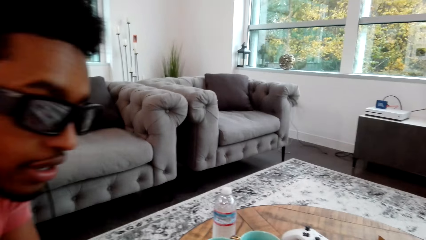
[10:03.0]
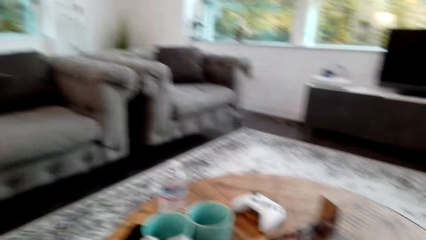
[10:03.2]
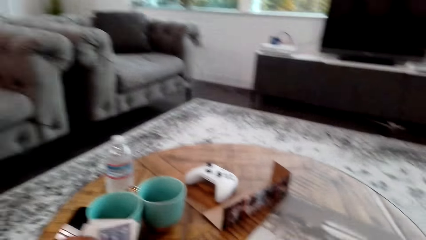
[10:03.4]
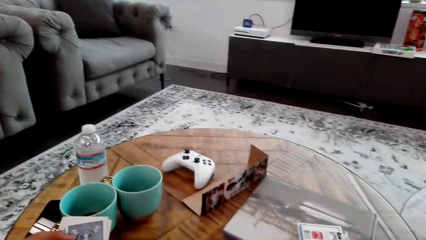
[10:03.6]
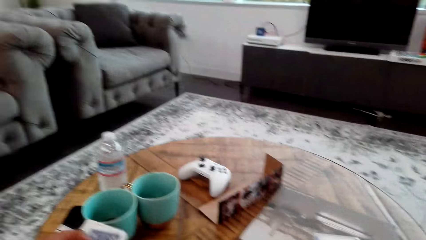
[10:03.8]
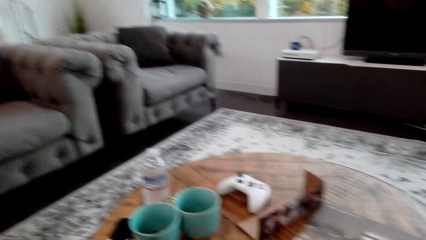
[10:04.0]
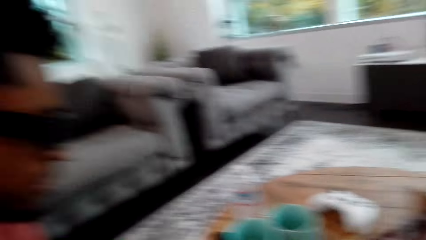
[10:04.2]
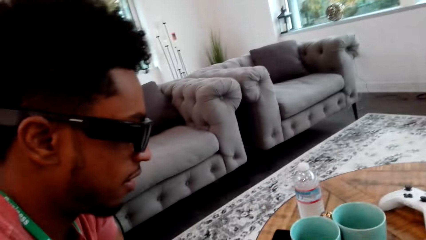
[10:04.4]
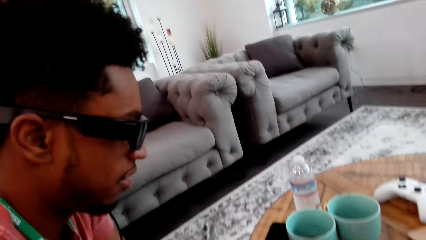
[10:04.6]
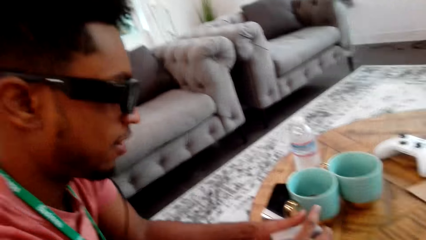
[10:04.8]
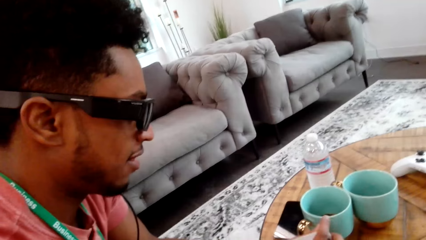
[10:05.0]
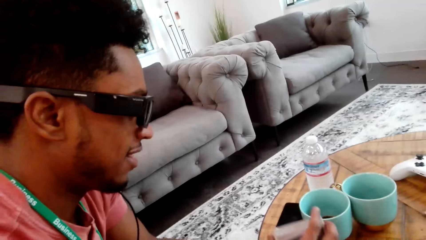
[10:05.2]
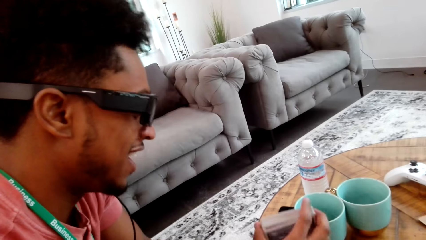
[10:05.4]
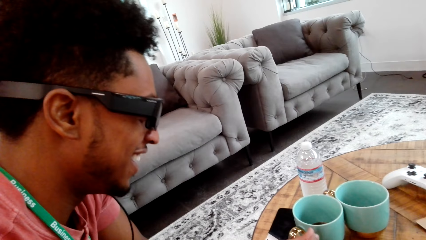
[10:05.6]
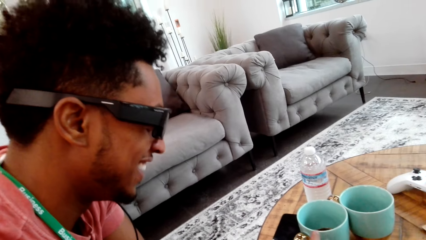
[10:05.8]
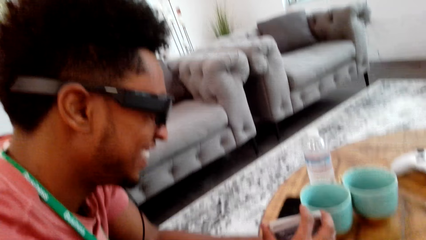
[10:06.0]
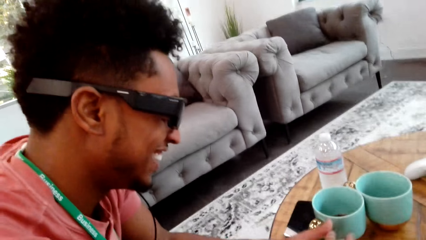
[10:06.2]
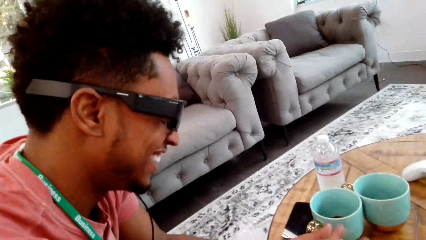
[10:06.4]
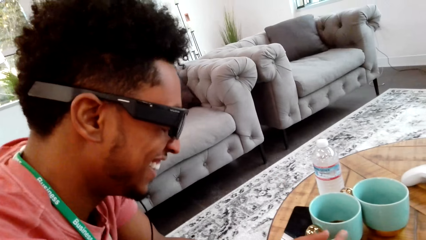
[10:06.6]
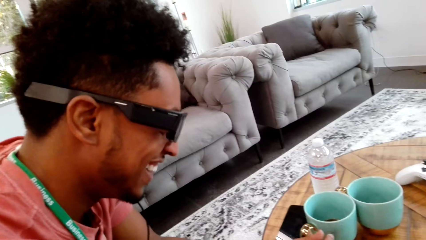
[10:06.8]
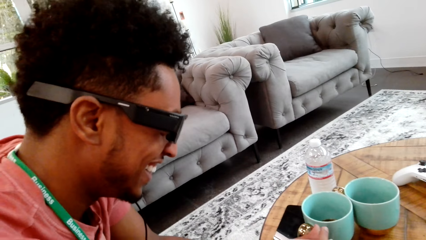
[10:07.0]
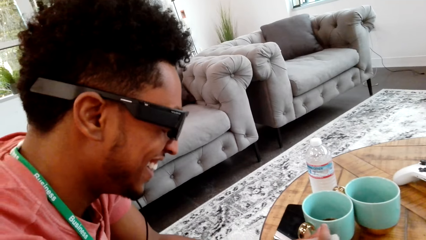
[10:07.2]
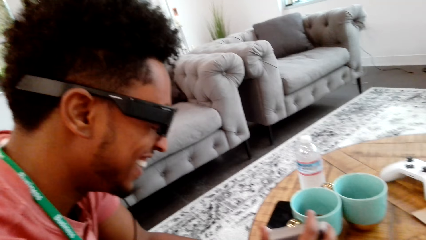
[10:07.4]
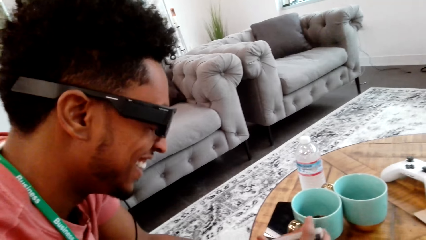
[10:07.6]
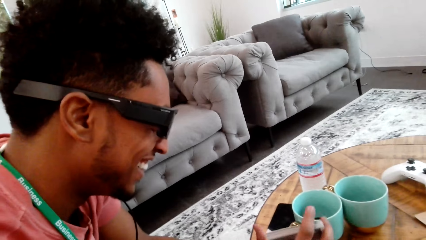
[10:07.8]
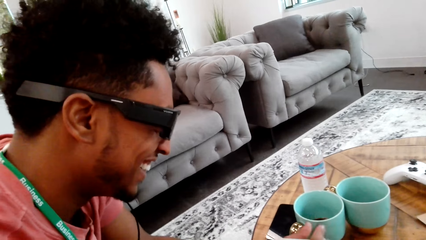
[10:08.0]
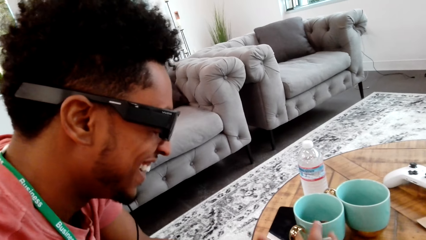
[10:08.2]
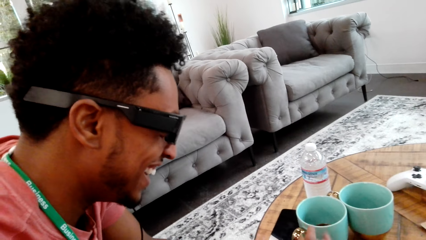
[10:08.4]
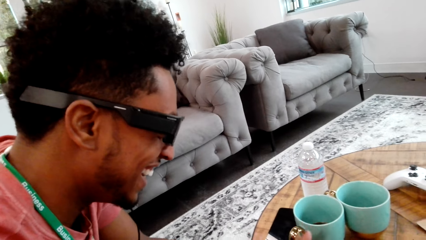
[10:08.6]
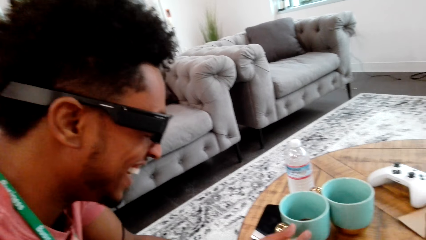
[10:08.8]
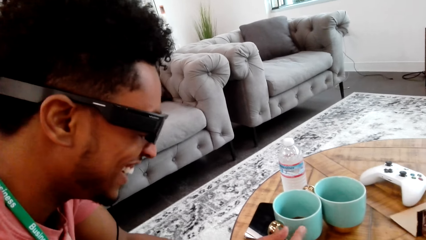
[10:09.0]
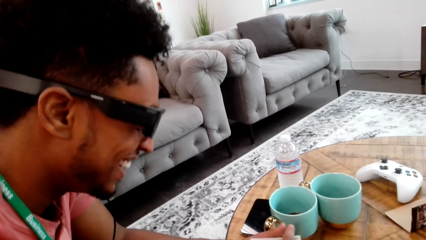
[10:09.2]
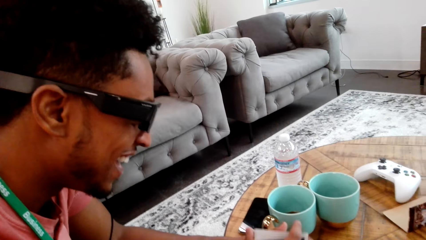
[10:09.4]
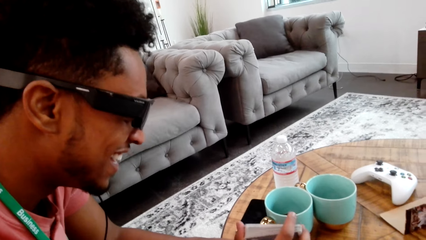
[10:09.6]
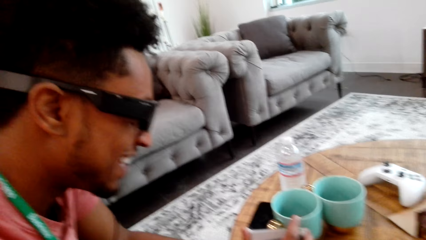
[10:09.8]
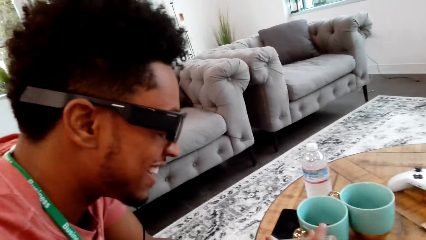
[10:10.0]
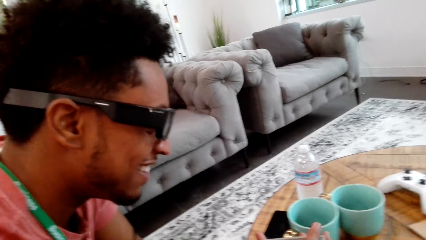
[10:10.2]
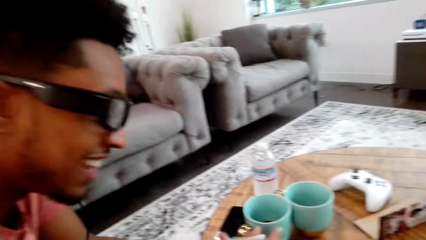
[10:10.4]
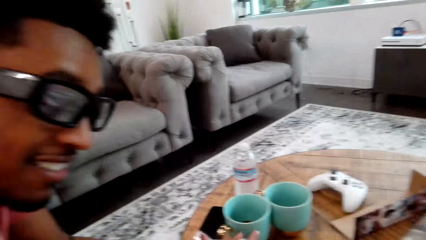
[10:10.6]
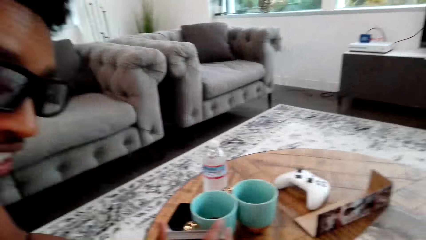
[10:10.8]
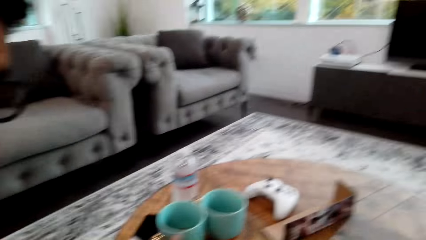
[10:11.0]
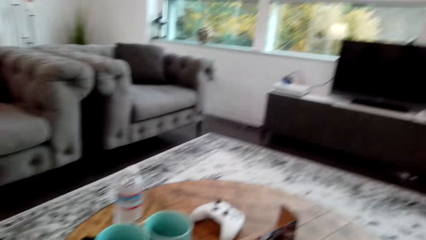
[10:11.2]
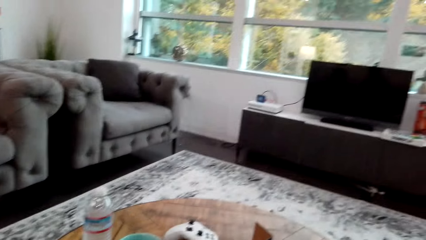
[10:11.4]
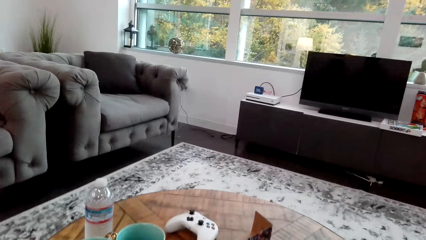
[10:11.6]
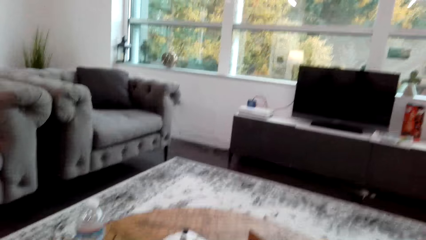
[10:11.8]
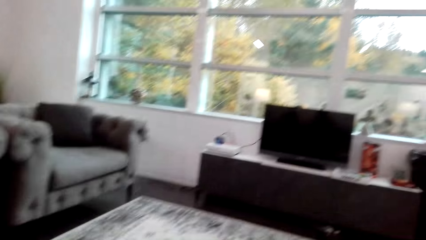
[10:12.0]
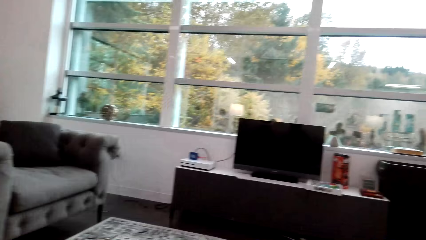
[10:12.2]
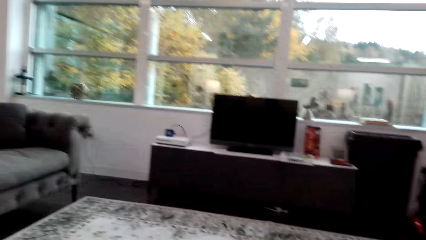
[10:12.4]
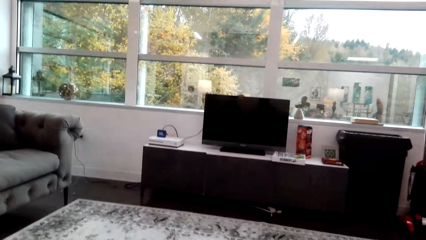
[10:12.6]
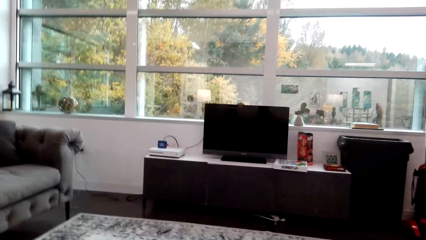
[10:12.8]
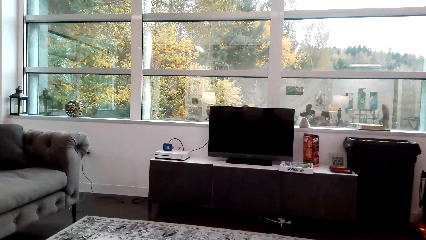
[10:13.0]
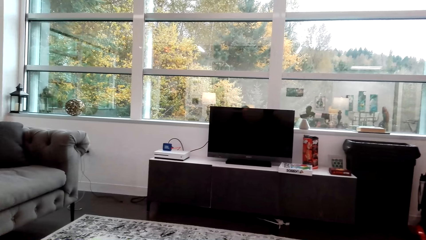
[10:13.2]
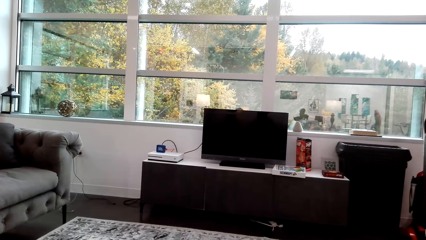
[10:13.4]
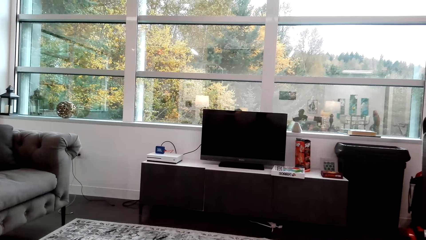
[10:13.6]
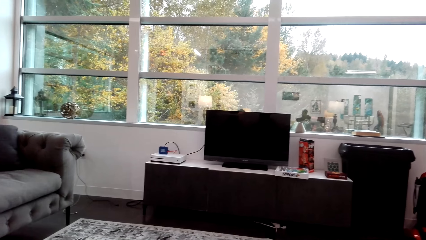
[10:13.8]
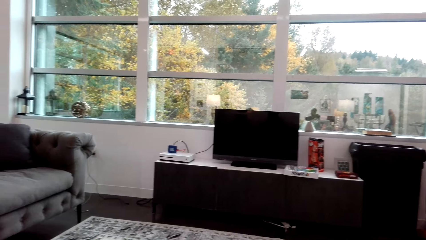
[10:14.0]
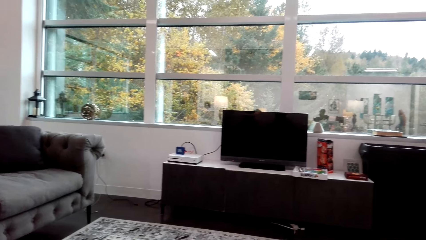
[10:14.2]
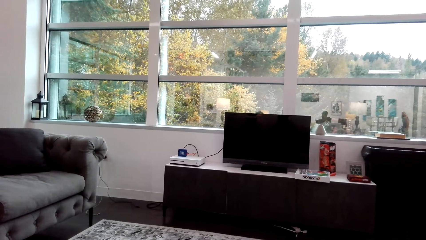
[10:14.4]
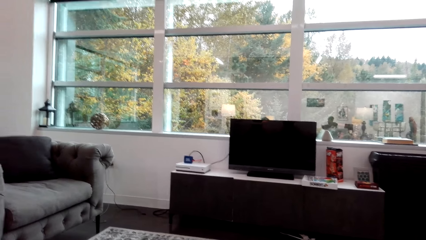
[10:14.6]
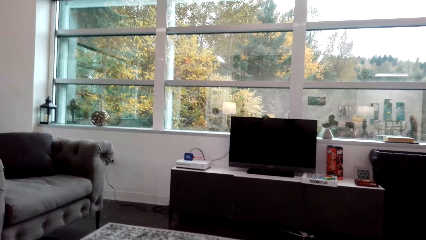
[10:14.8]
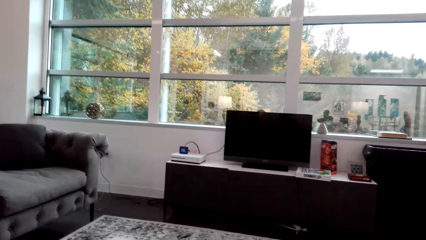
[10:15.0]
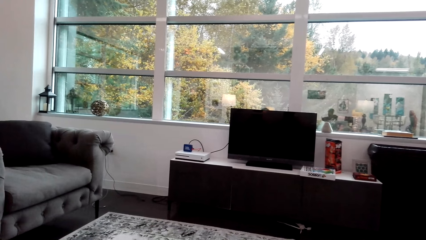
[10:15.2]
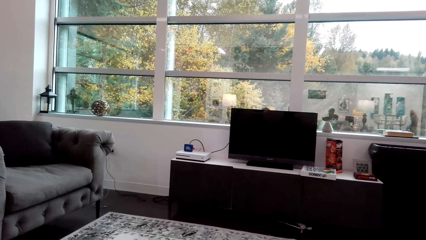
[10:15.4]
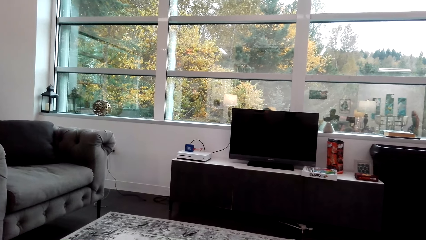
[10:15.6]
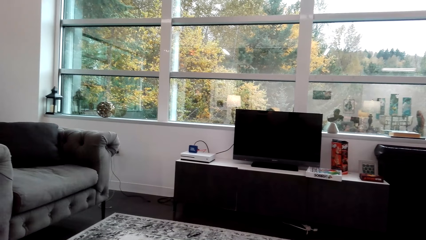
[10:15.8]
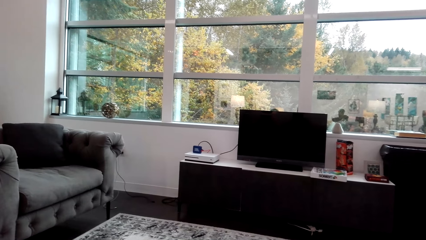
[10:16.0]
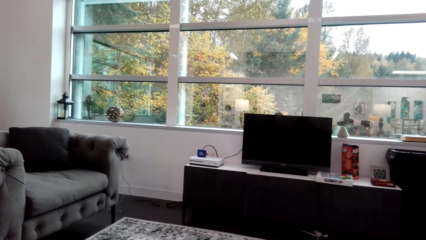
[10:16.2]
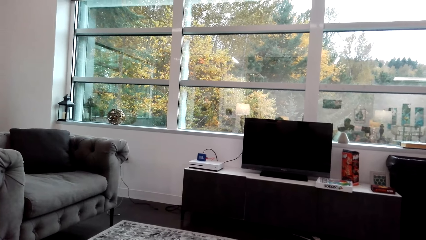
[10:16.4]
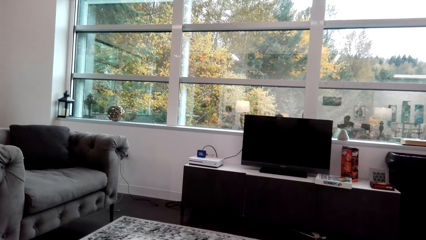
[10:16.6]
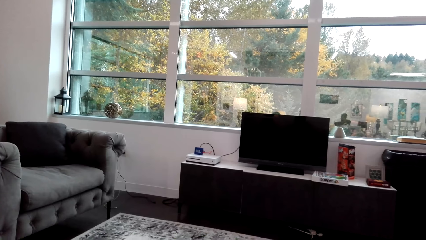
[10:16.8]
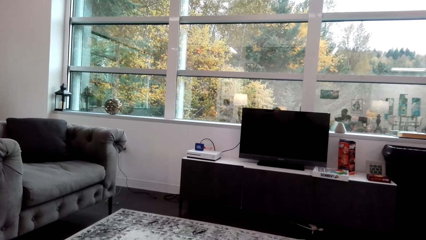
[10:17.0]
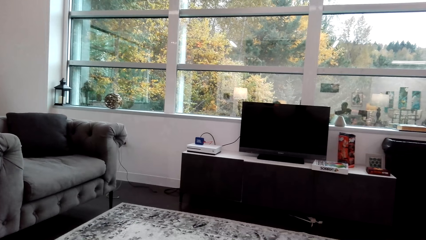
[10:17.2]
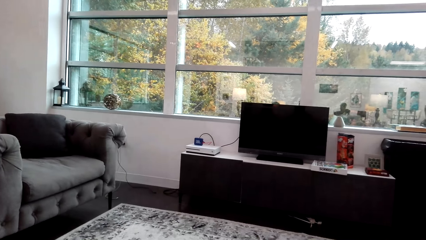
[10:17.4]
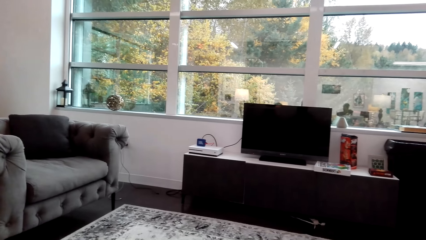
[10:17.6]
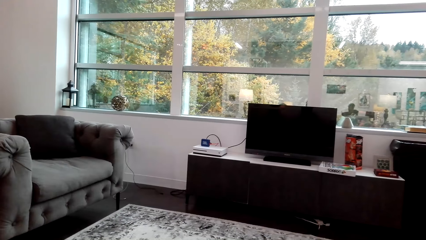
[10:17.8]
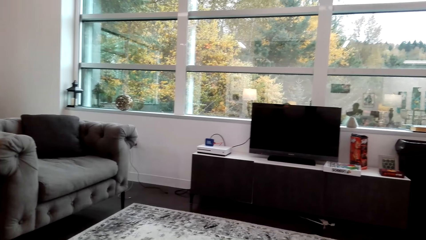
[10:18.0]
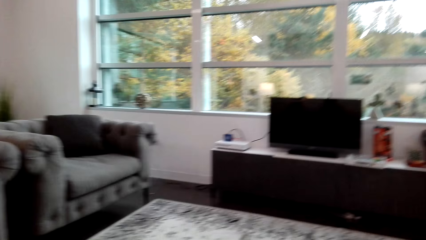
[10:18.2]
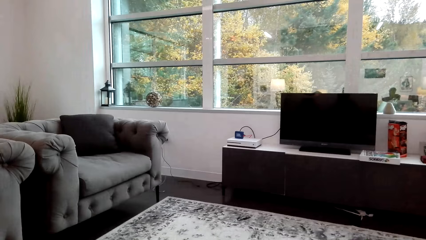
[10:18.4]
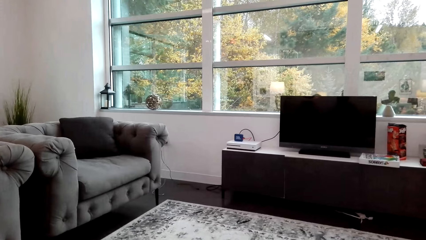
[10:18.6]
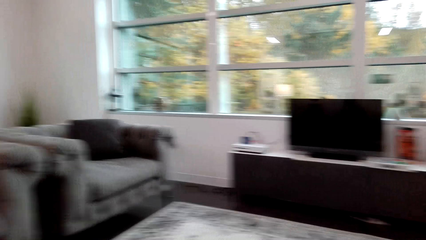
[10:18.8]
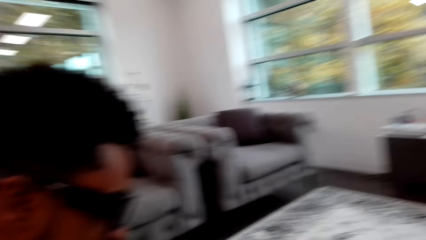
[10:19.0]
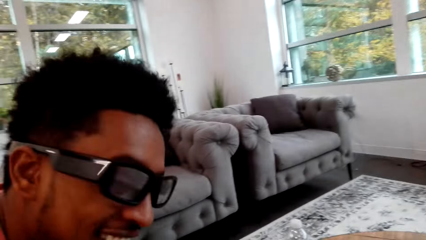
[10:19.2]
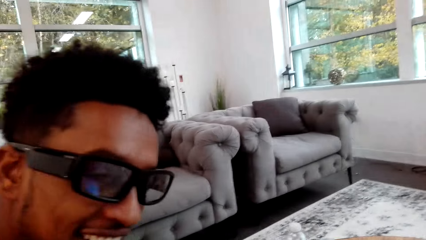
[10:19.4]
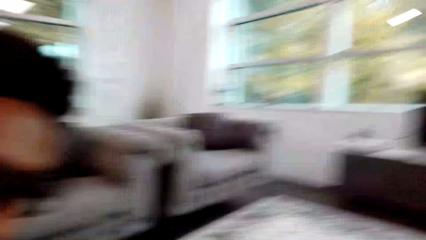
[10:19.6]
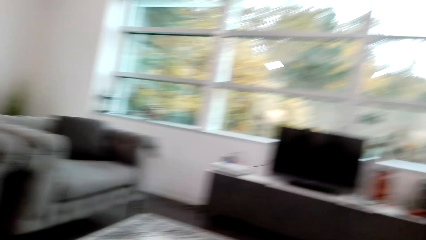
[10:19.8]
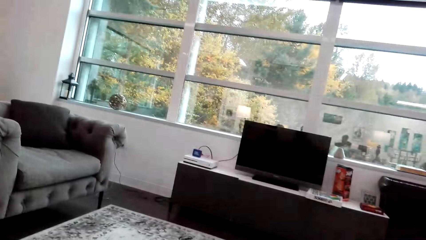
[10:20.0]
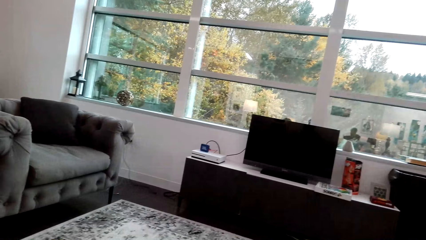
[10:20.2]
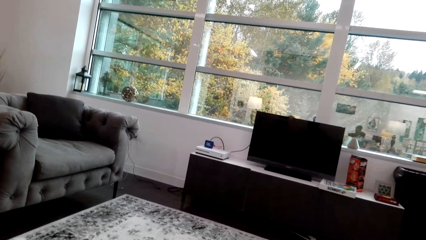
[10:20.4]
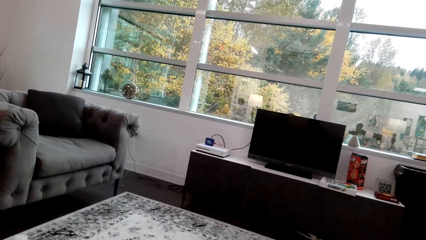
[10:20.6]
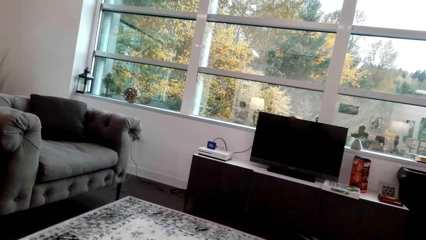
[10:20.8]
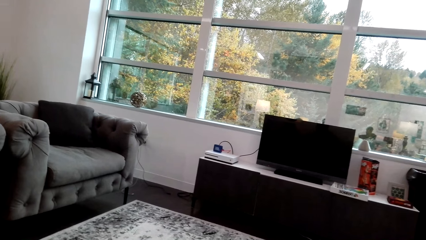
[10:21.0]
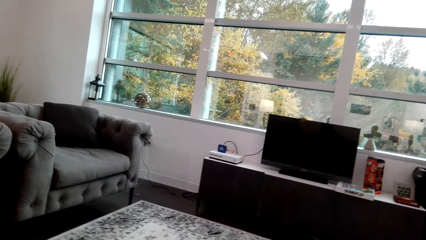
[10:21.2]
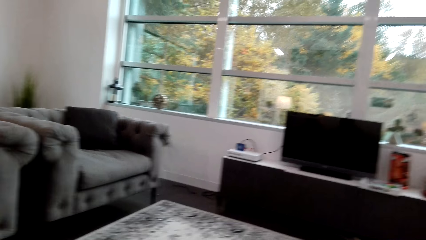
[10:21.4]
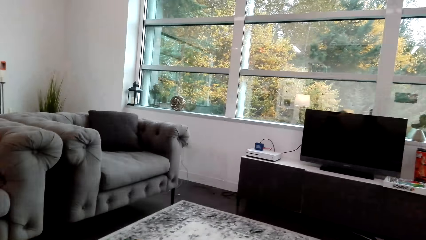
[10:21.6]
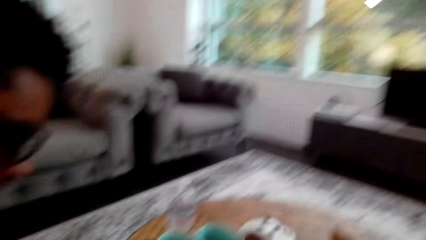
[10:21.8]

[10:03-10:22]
A man shuffles cards. The camera wearer interacts with the man. They turn around the table.
